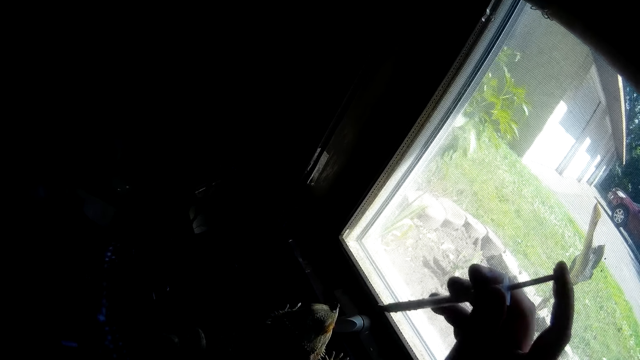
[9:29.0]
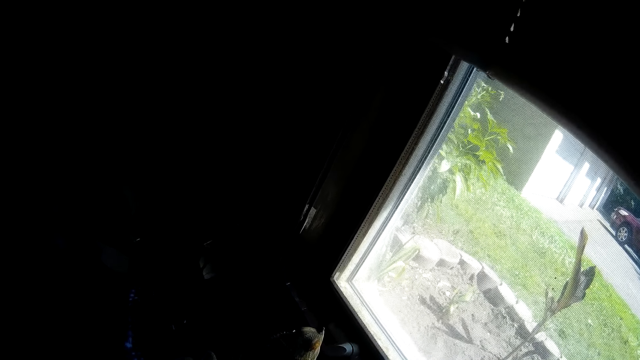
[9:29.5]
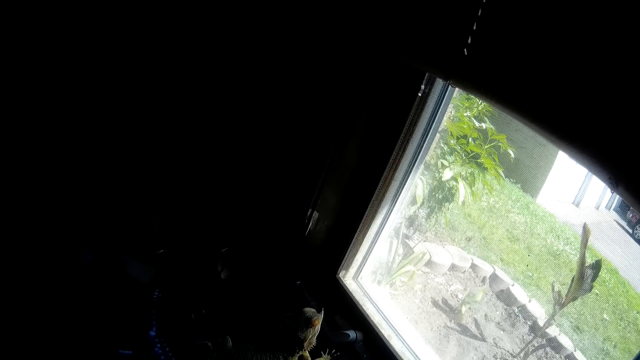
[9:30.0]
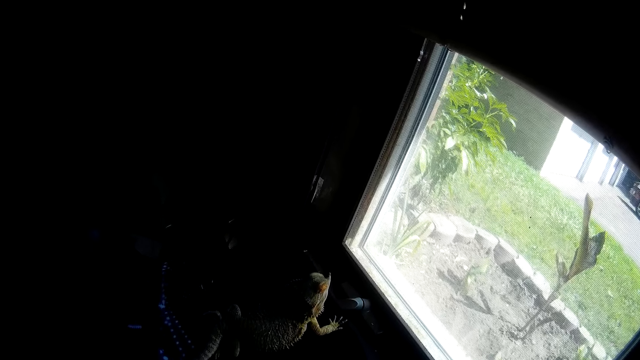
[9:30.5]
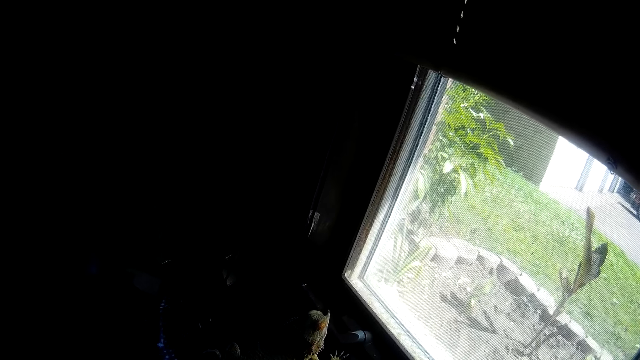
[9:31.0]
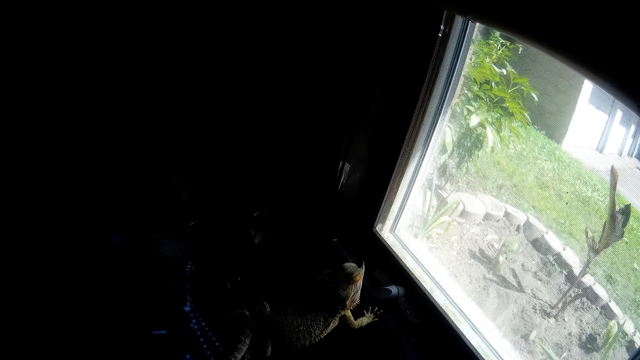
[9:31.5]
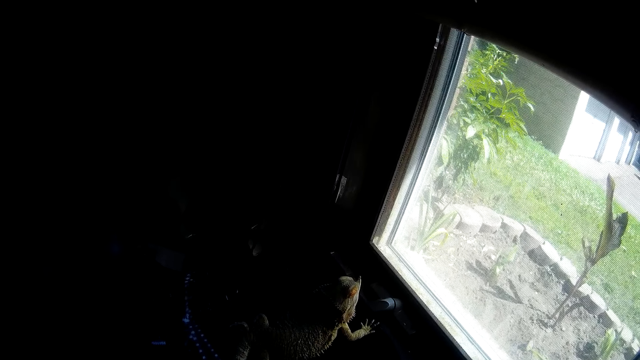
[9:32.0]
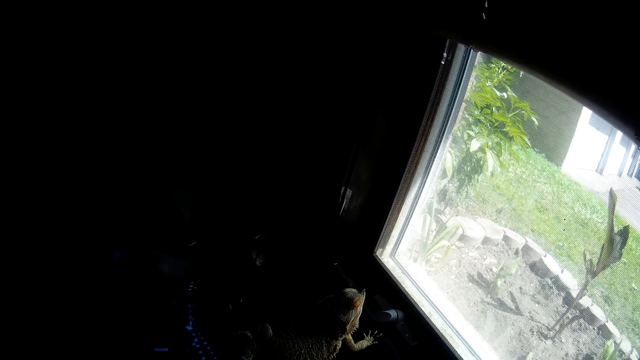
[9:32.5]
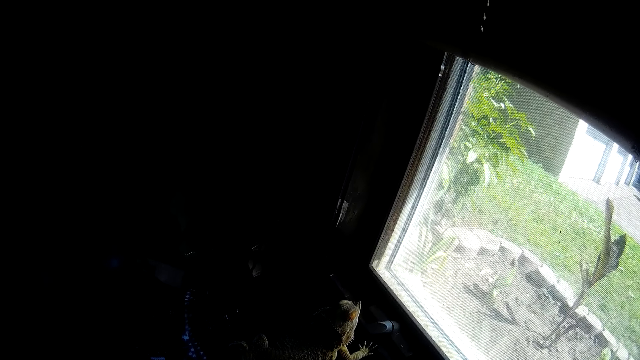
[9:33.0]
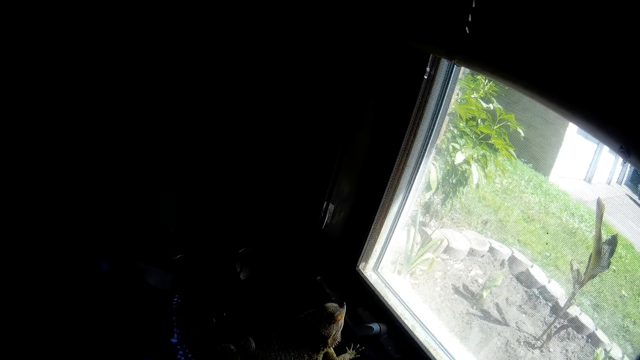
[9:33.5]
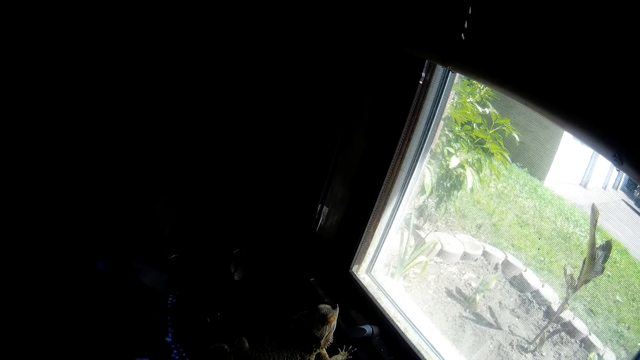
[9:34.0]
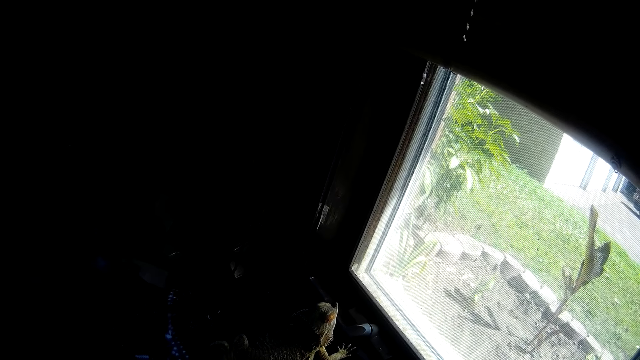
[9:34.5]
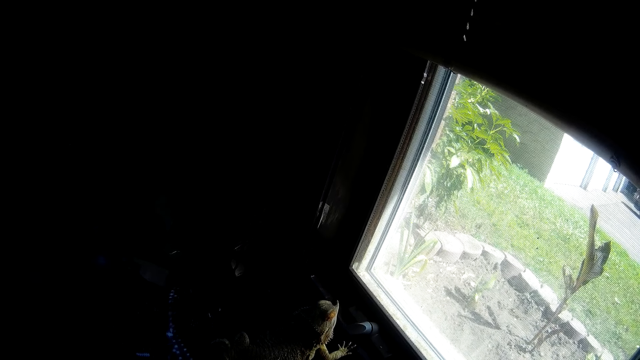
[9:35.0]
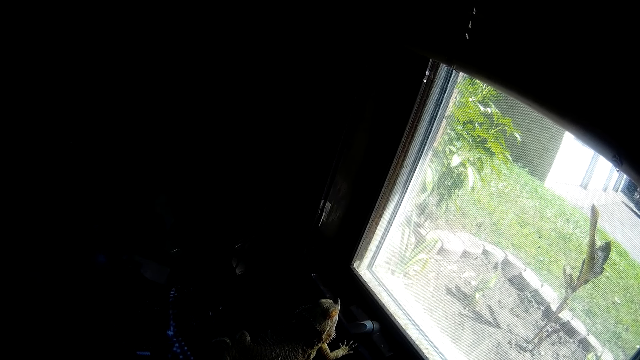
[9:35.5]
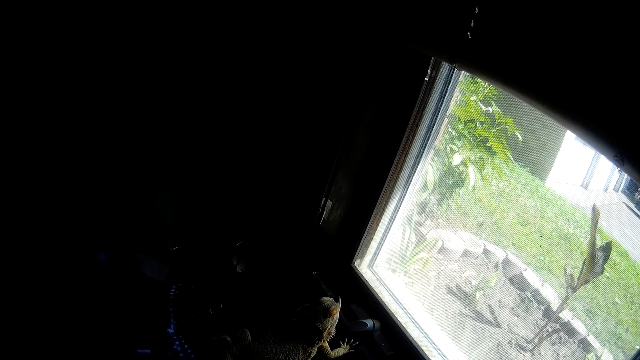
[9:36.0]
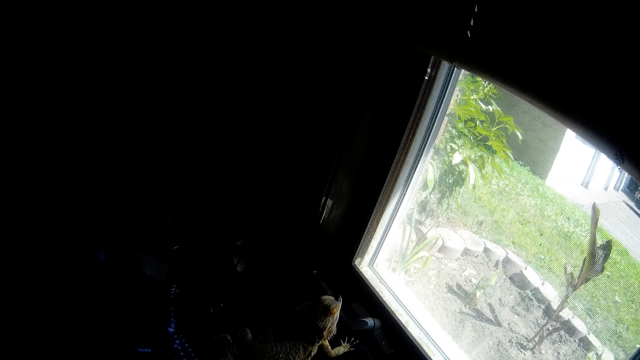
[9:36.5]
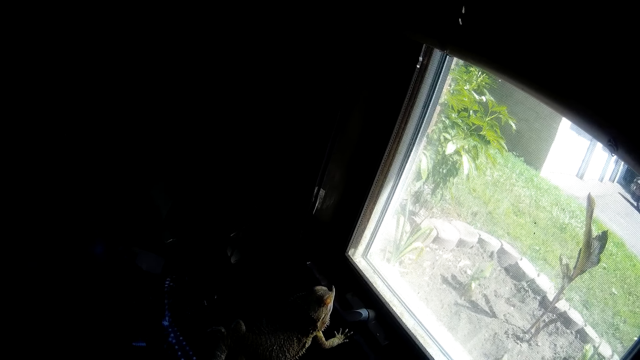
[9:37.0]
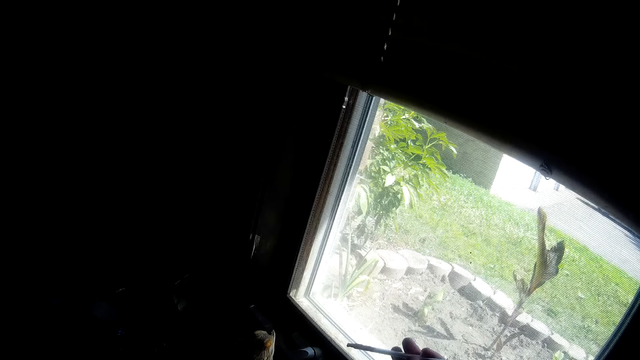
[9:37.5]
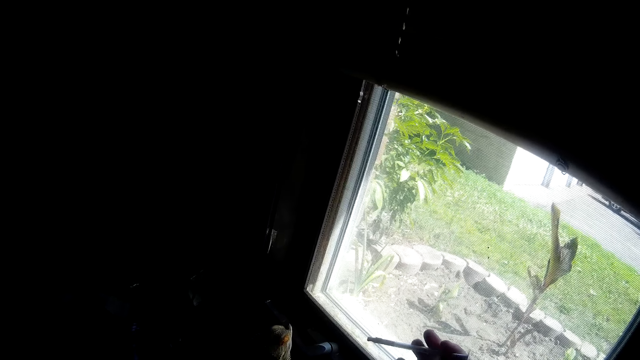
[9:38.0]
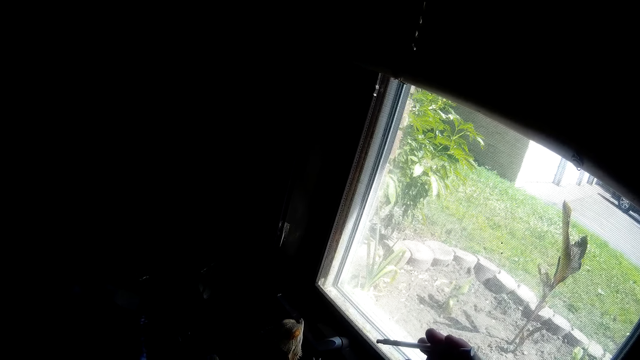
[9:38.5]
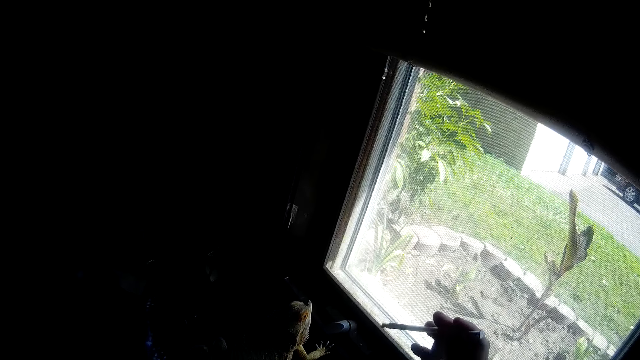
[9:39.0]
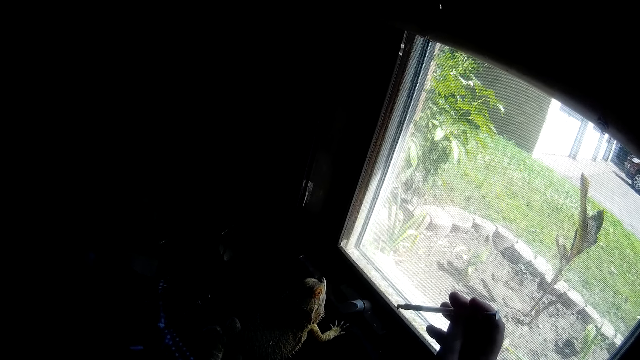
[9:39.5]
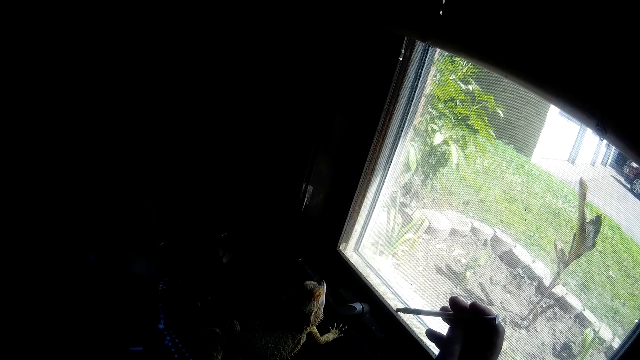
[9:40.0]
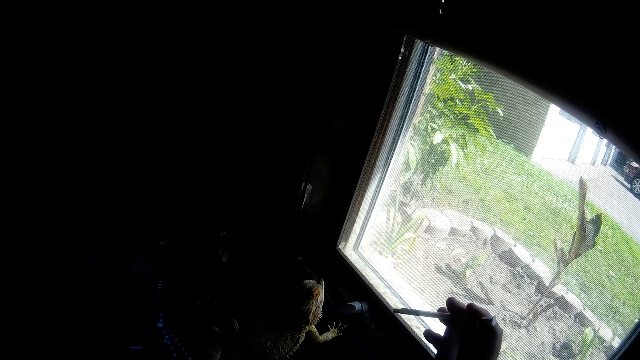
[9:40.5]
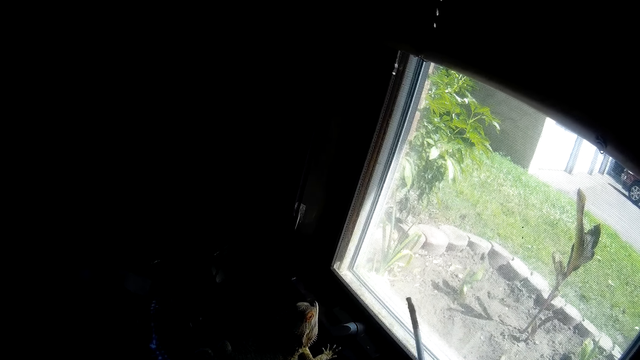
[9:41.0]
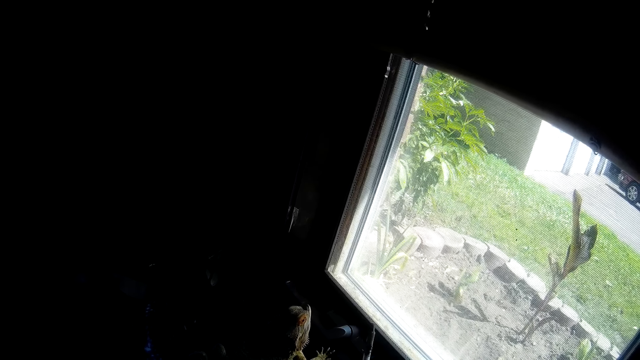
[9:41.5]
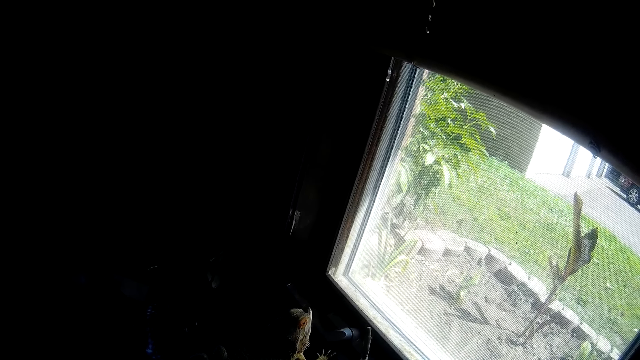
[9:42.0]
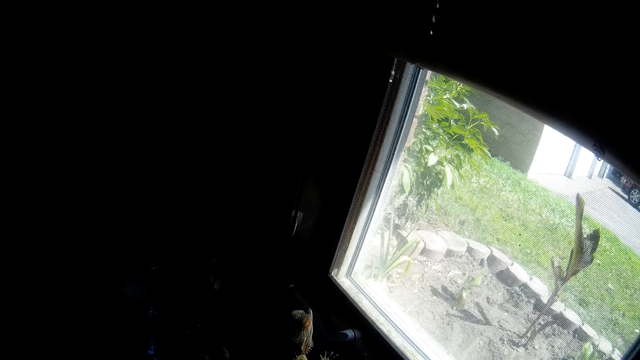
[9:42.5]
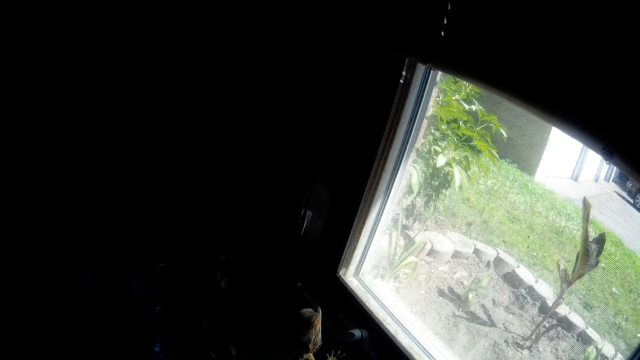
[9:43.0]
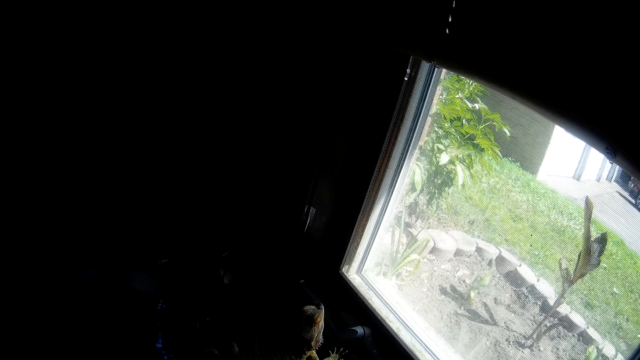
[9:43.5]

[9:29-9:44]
The camera wearer interacts with the chameleon. They look at the syringe. They adjust the syringe.

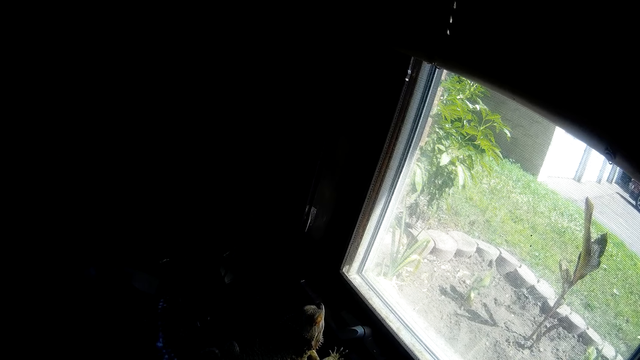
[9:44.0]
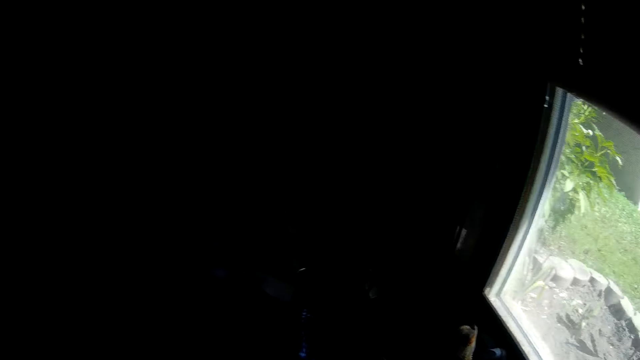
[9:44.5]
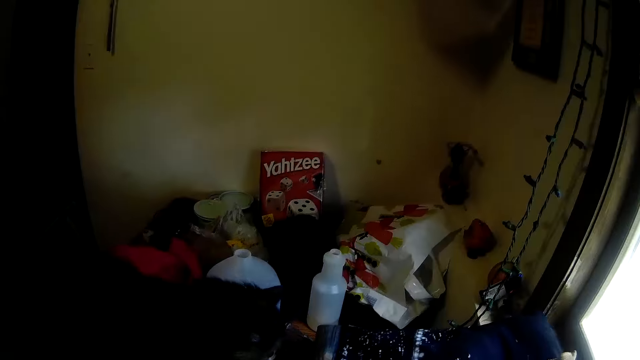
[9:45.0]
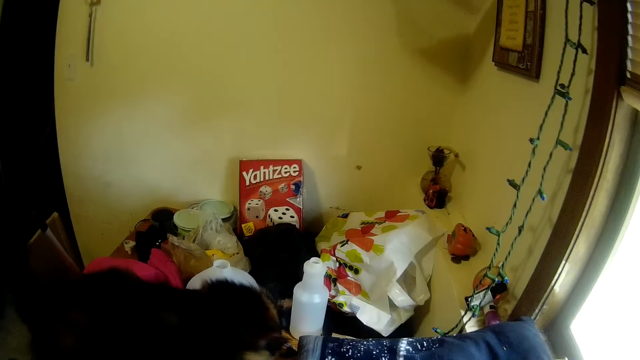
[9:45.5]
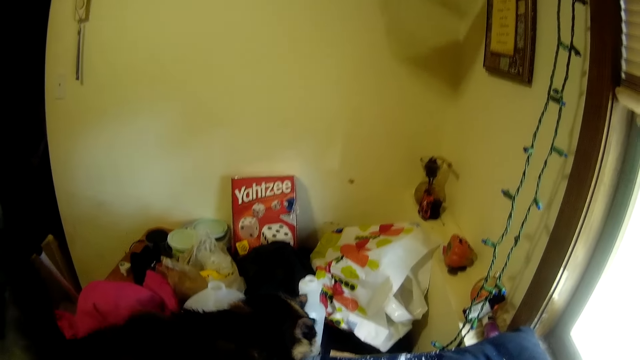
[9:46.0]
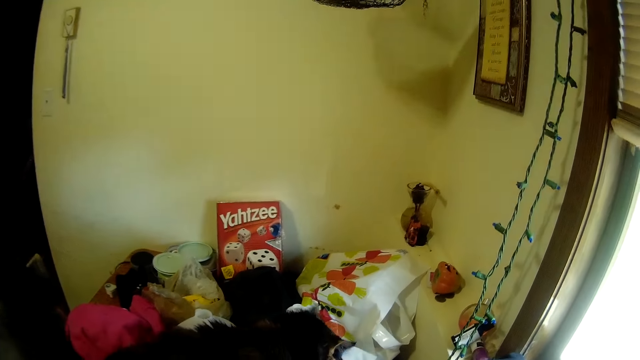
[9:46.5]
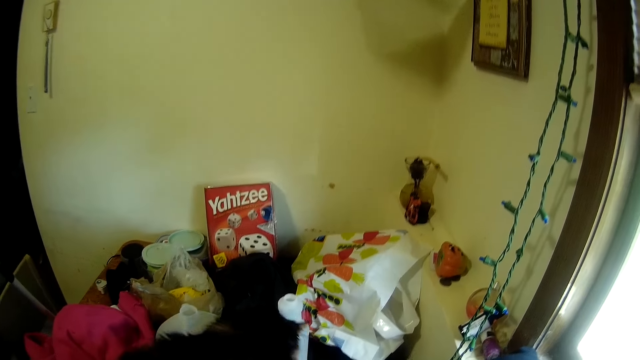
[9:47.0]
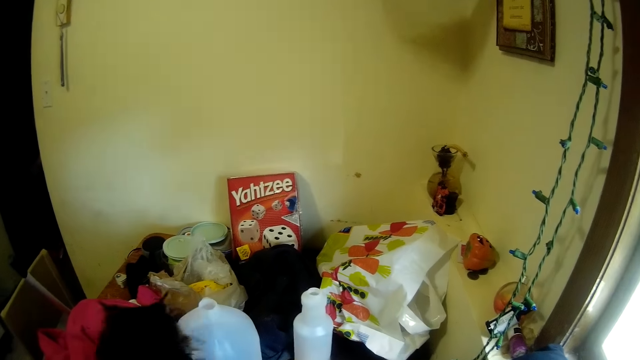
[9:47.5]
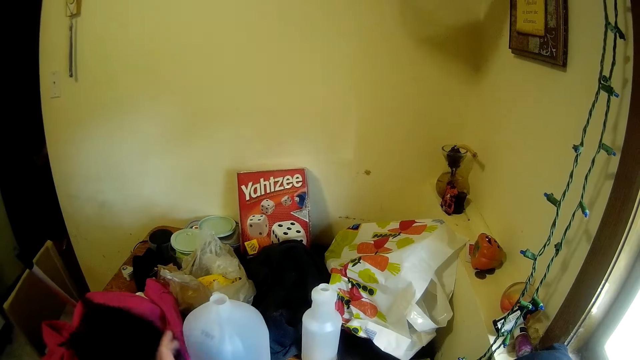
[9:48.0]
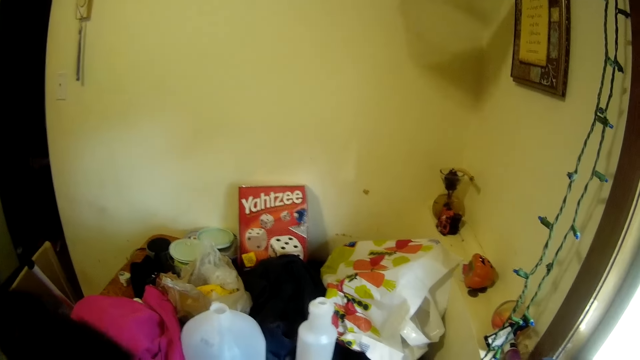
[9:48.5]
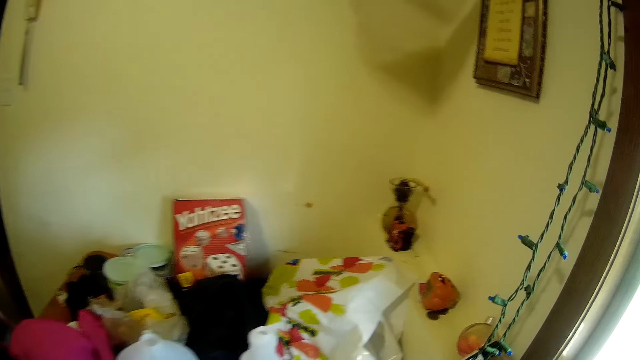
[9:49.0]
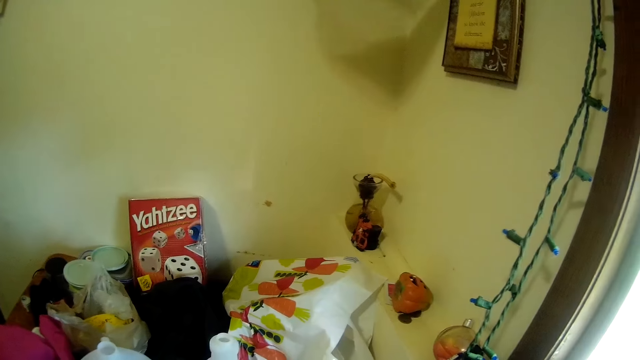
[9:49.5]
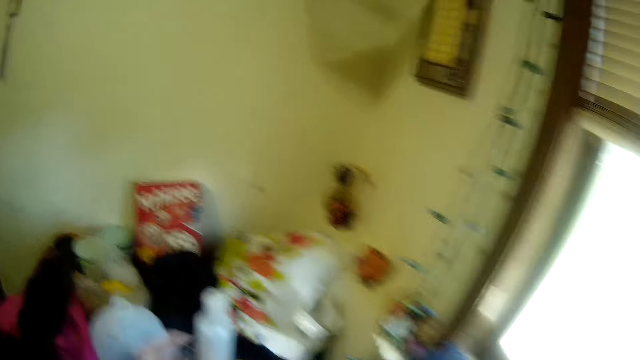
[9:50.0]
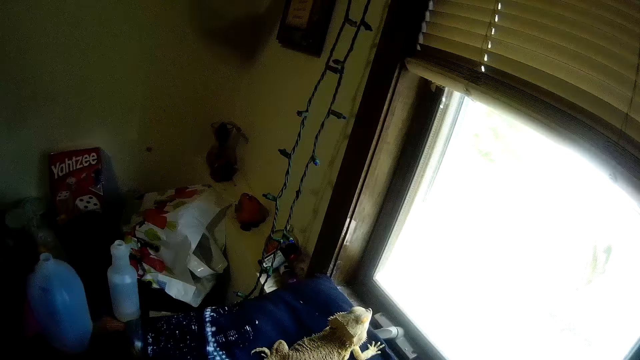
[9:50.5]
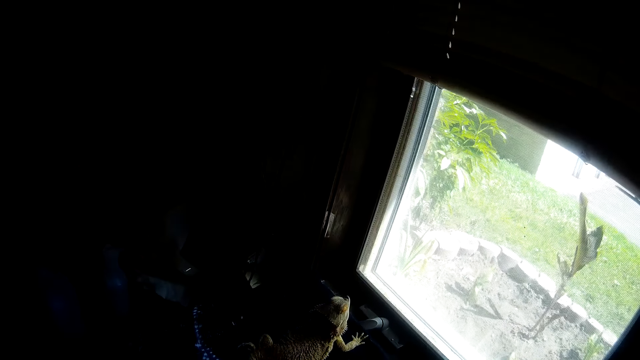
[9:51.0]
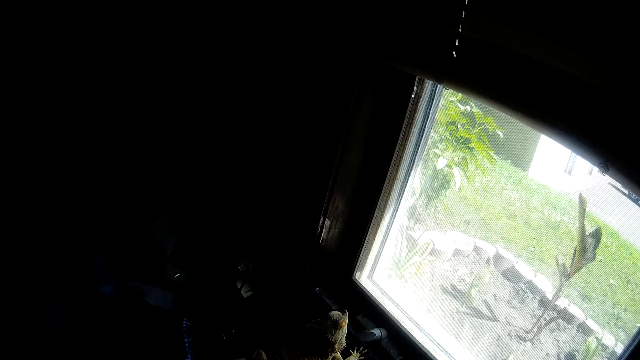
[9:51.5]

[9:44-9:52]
The camera wearer interacts with a cat. They look at the cat. They push away the cat.
